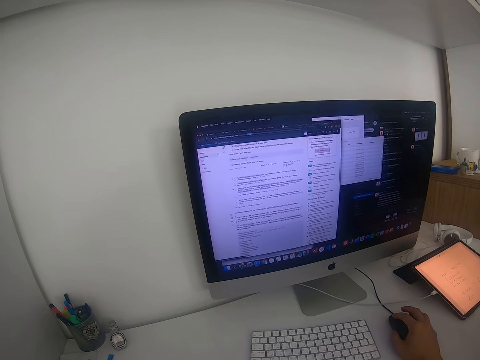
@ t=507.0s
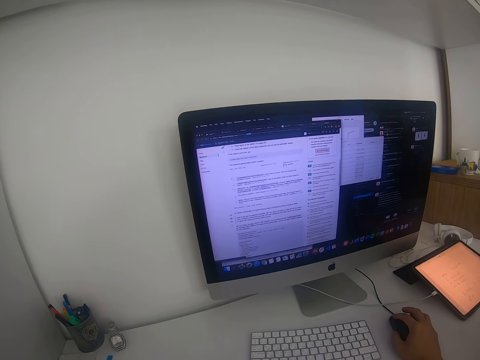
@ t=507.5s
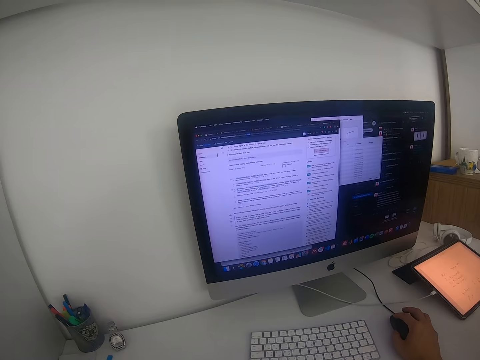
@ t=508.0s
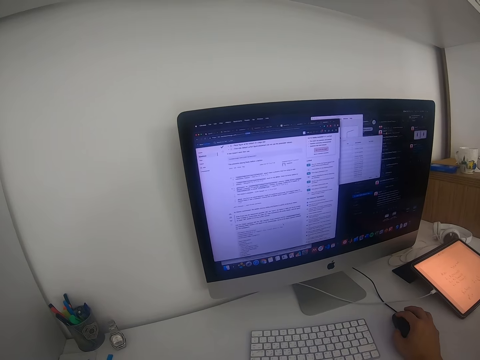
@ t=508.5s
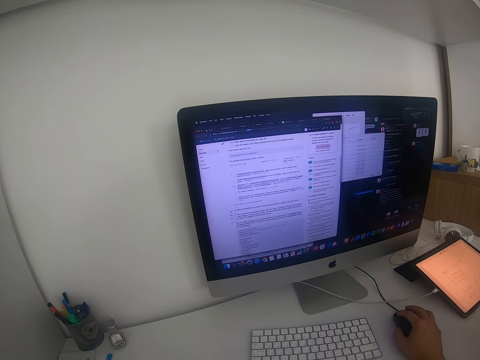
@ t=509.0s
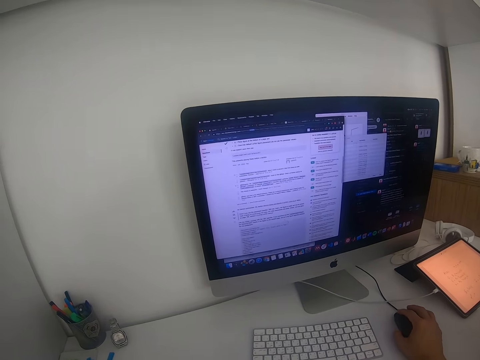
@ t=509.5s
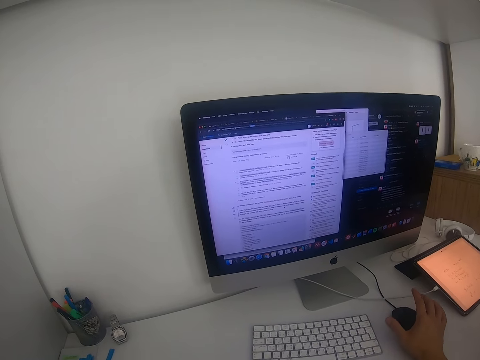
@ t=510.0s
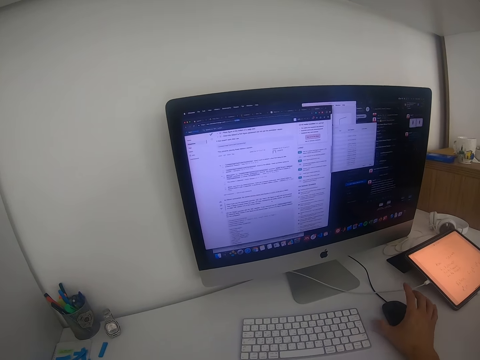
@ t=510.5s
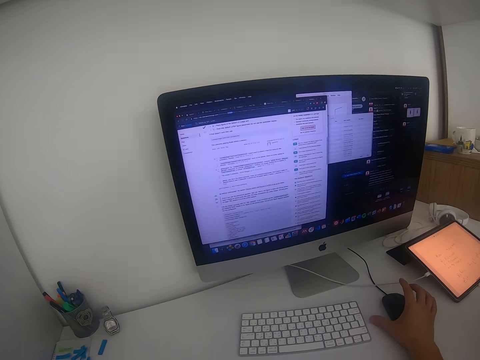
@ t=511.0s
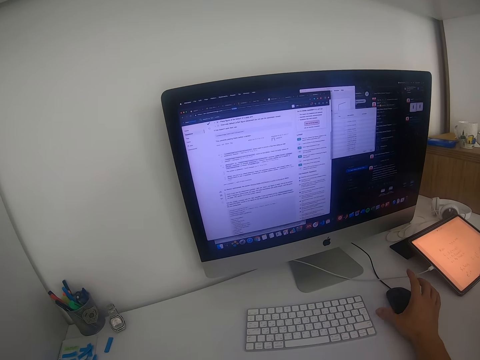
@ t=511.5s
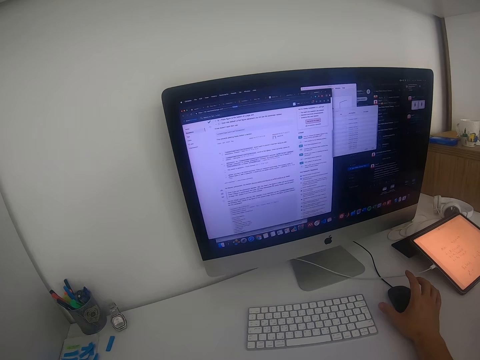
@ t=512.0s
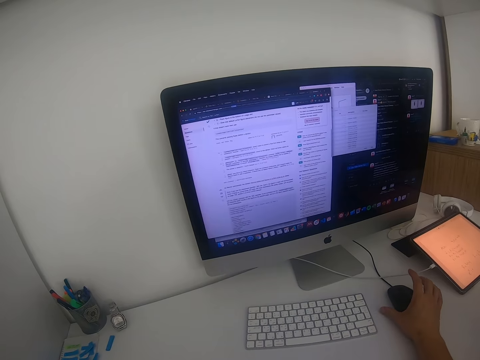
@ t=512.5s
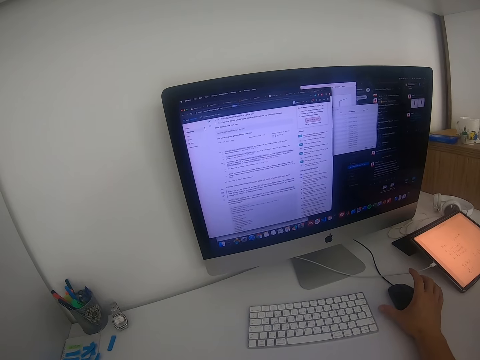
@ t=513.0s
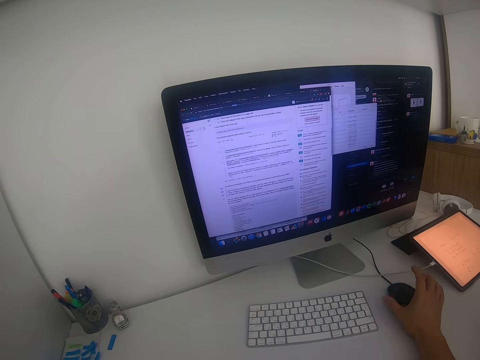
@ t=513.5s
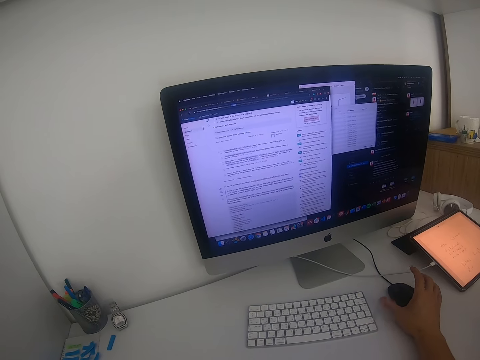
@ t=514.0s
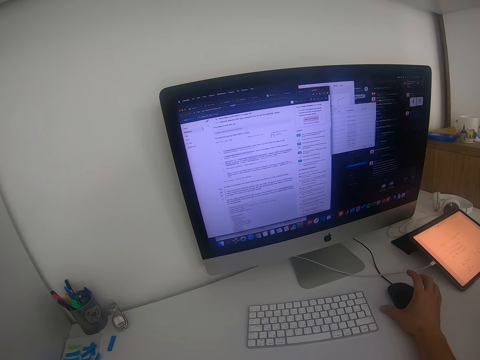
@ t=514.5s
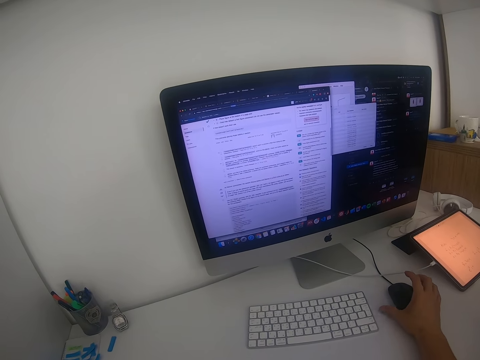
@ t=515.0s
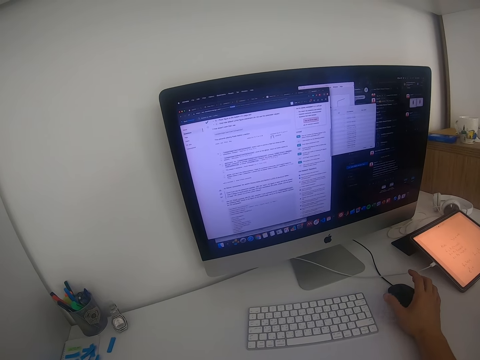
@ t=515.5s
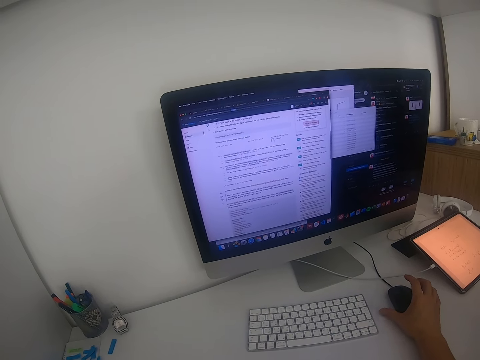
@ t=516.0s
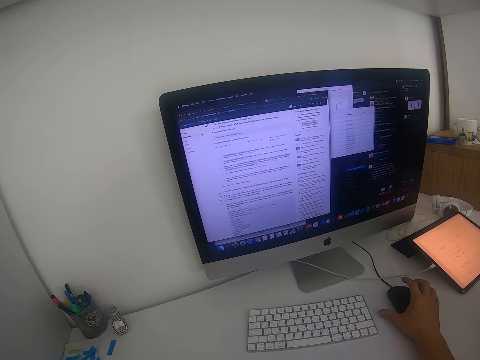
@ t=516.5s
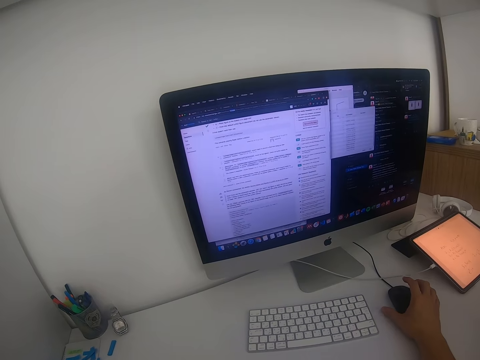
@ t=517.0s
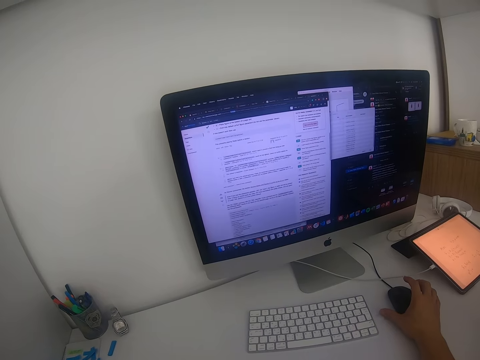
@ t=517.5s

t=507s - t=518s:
The camera wearer hits the table with his thumb. He hits the table with the right finger.

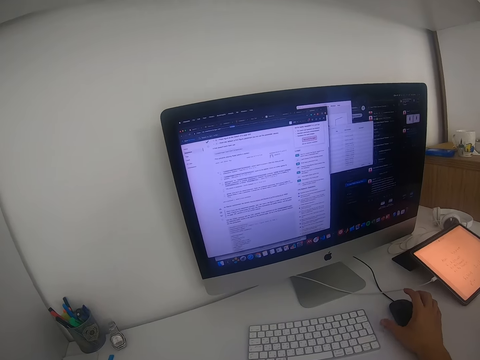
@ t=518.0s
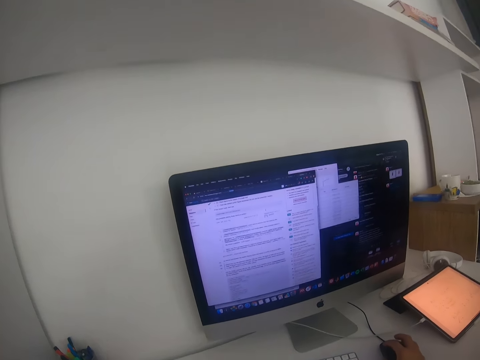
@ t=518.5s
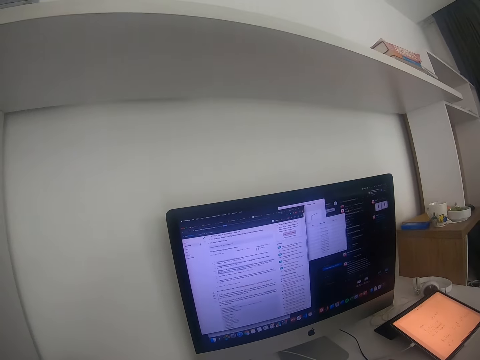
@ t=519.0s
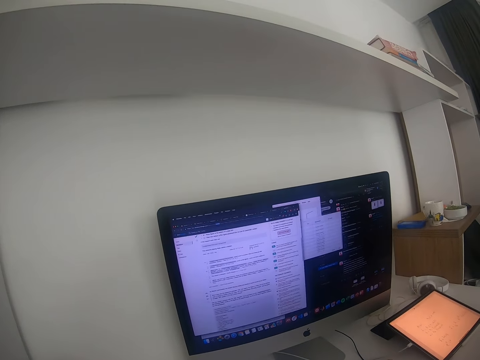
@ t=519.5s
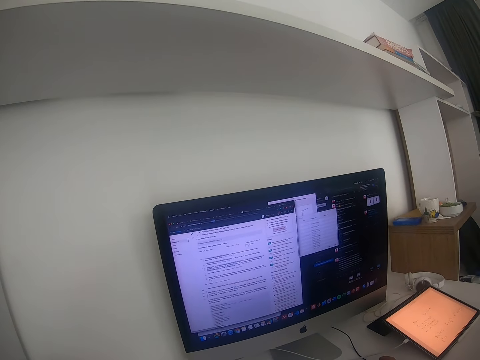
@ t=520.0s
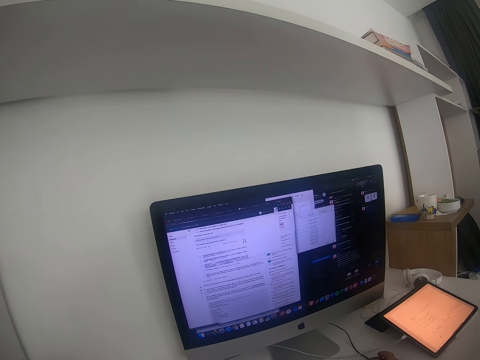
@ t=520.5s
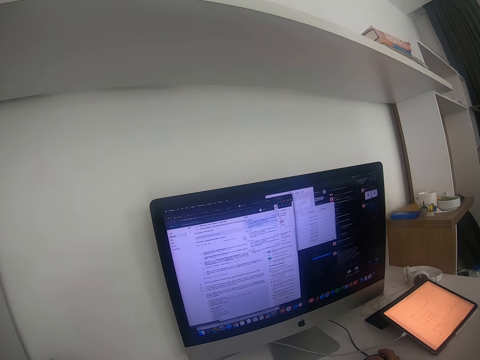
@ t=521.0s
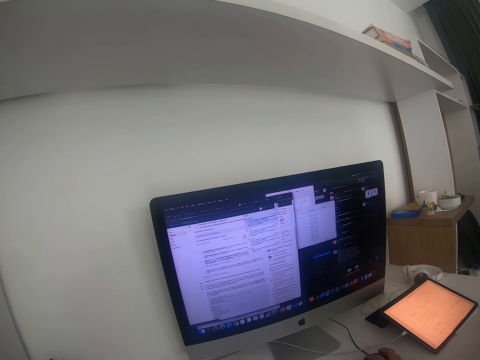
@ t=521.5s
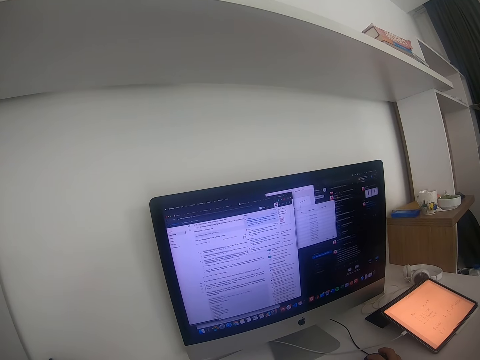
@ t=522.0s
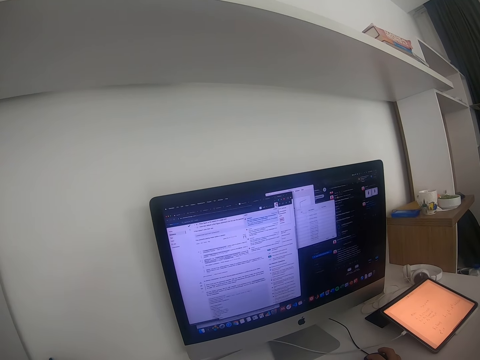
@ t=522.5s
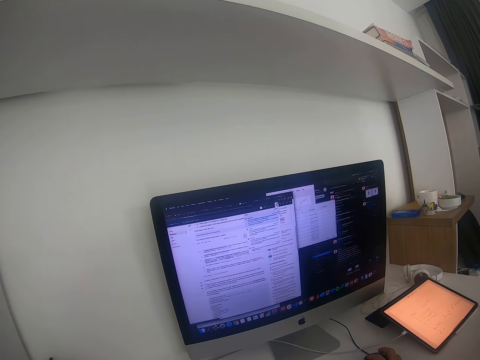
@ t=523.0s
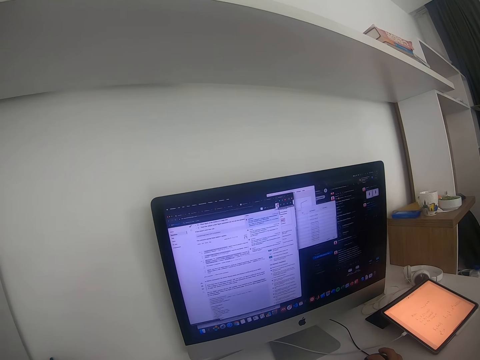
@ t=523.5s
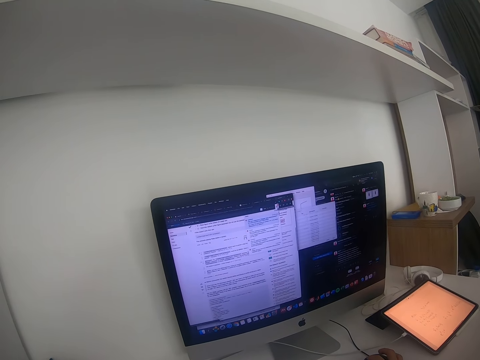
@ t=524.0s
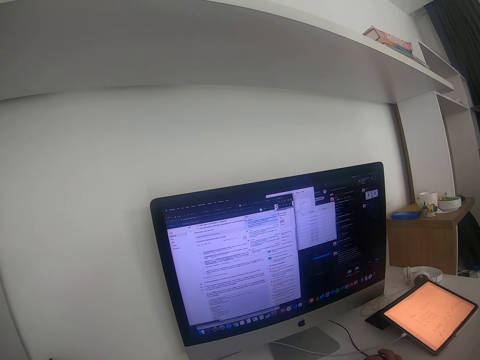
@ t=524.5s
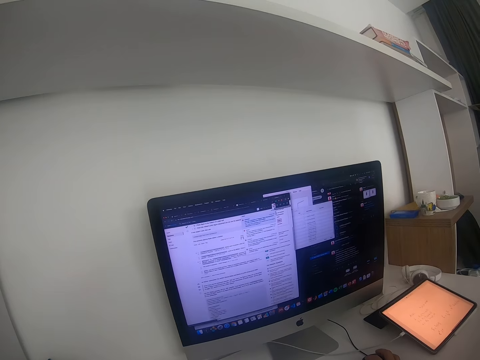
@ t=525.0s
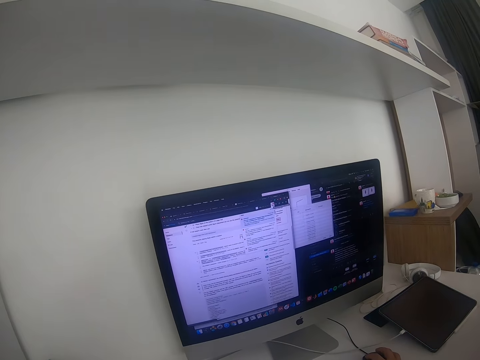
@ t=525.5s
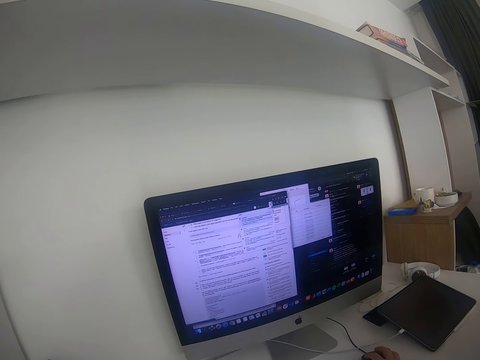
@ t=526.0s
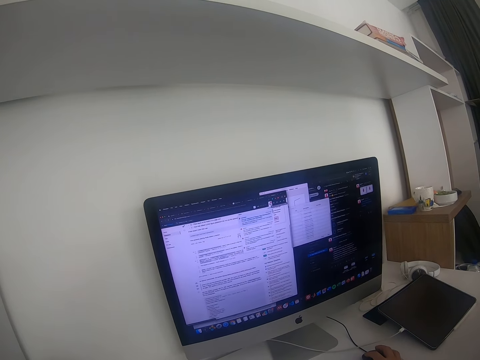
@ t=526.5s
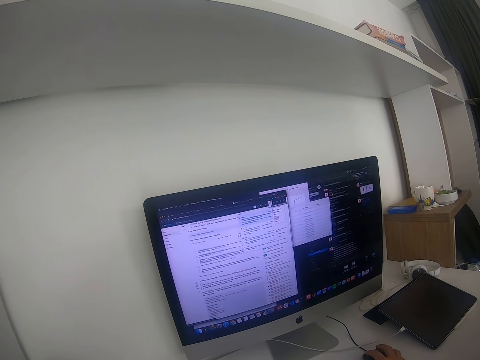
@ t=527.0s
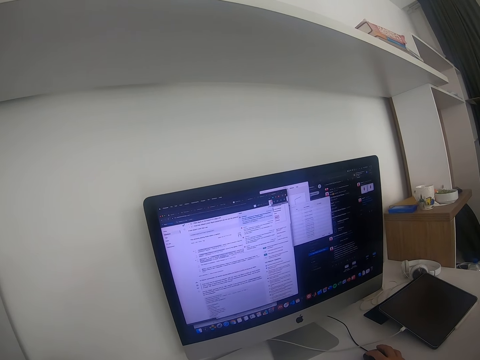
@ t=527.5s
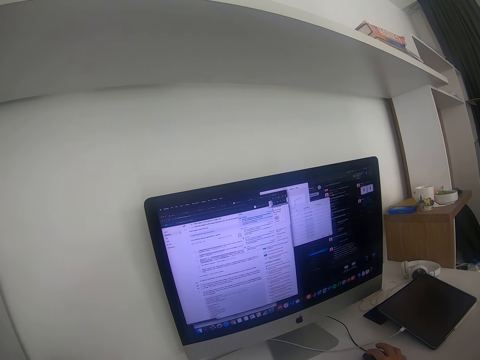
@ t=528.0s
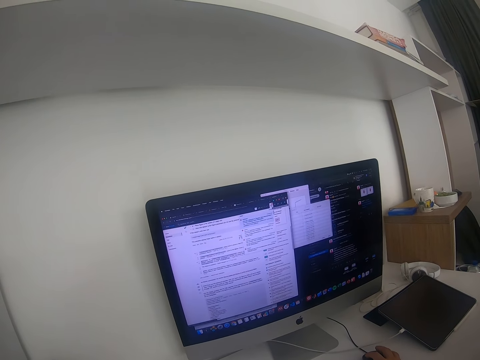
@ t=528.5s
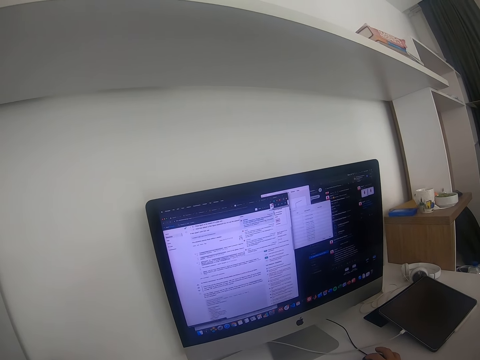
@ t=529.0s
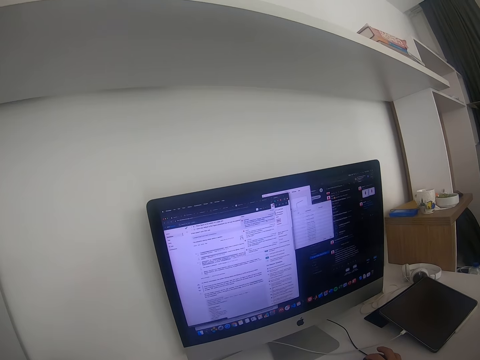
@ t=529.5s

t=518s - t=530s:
The camera wearer looks around. They scroll the document on the computer with the mouse. They operate the computer with the mouse.

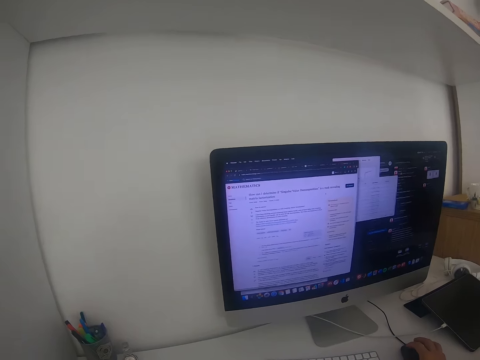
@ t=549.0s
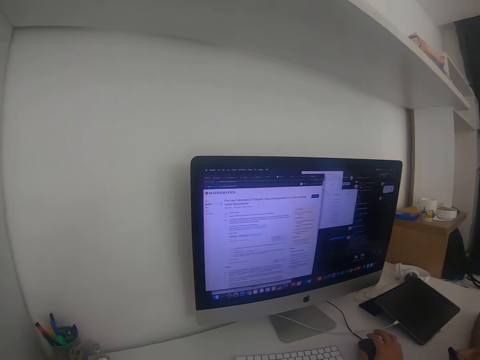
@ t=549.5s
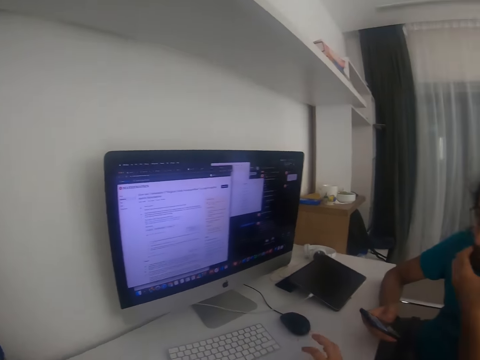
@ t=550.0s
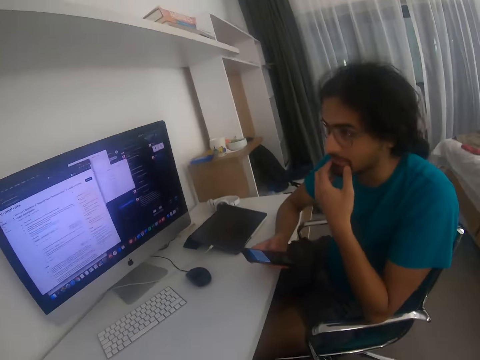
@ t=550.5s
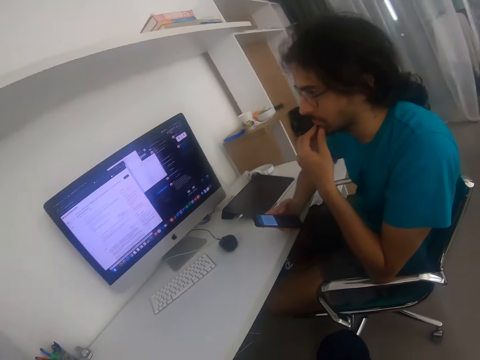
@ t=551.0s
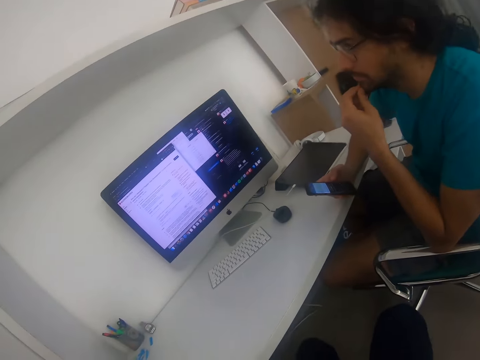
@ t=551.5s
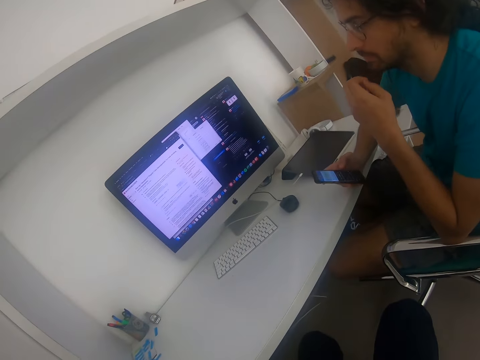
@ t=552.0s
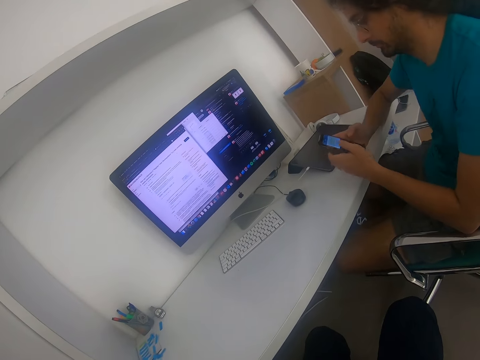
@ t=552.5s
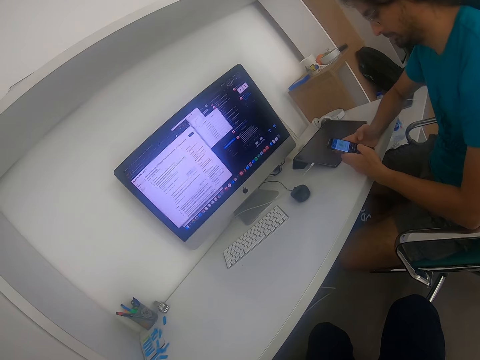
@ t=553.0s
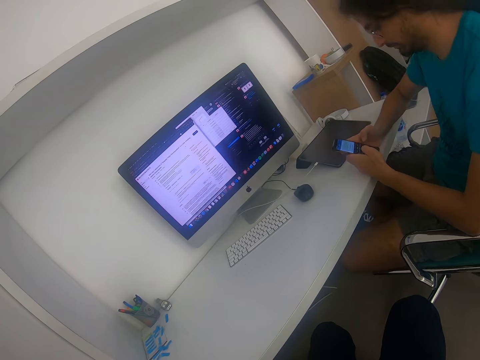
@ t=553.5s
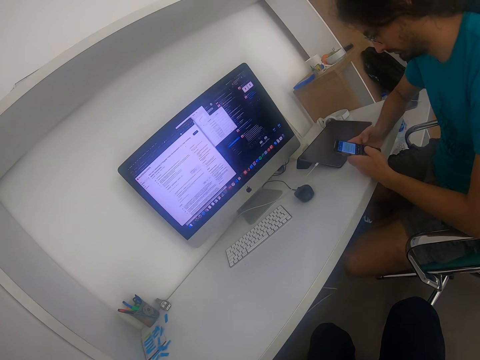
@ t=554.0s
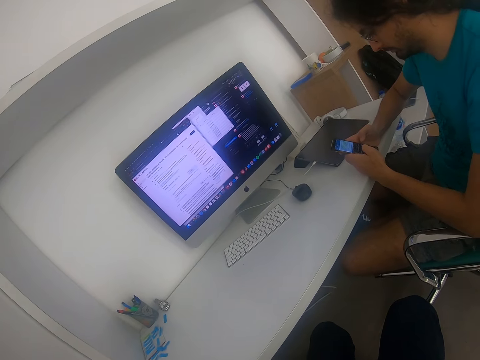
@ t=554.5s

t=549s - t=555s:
The camera wearer looks around. A man does something on the chin with the left hand. The man uses a phone with both hands.
